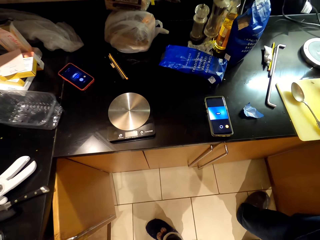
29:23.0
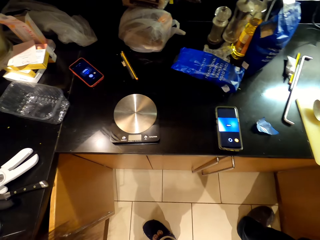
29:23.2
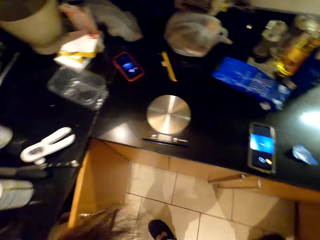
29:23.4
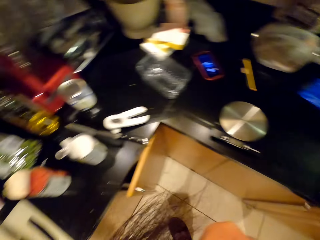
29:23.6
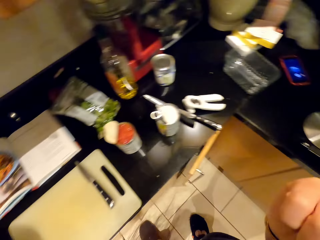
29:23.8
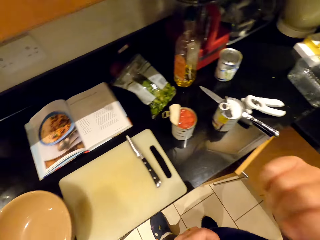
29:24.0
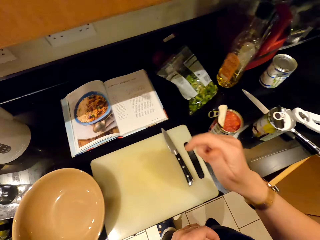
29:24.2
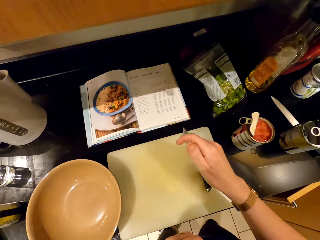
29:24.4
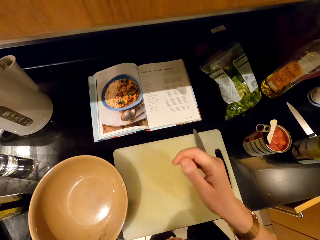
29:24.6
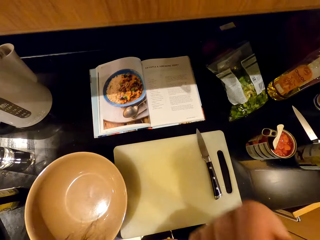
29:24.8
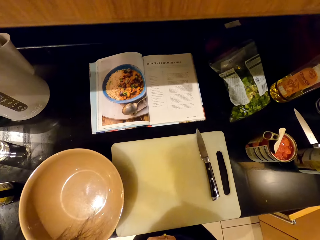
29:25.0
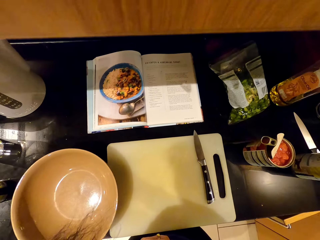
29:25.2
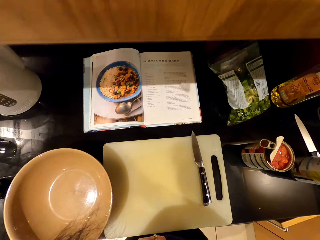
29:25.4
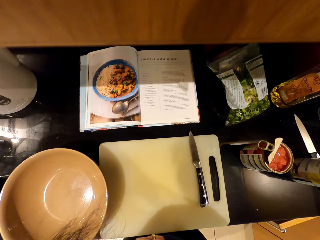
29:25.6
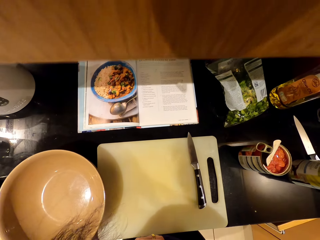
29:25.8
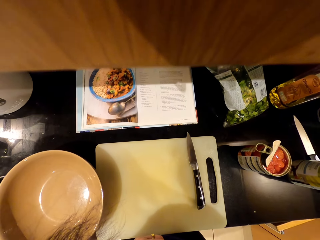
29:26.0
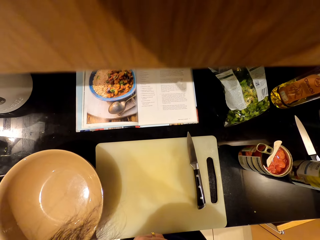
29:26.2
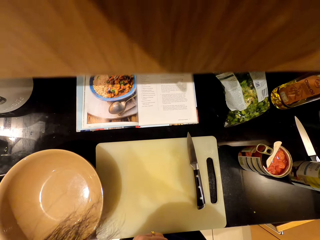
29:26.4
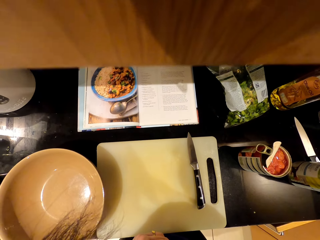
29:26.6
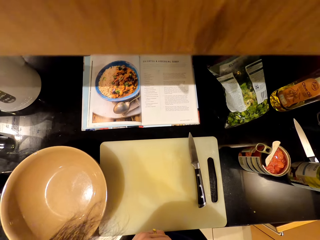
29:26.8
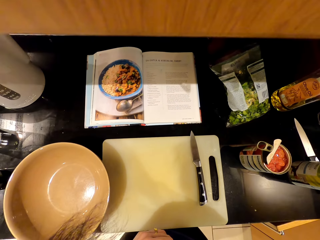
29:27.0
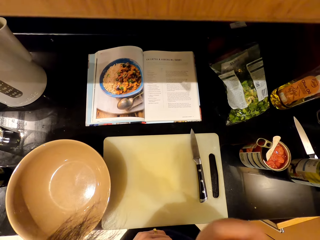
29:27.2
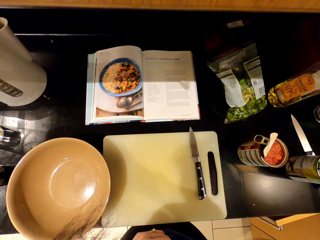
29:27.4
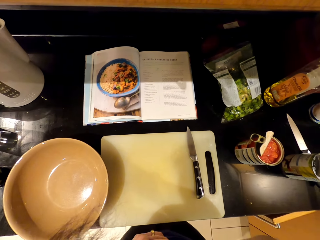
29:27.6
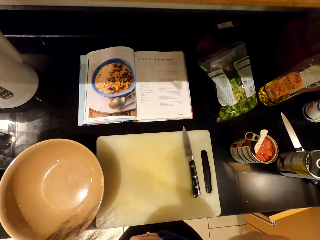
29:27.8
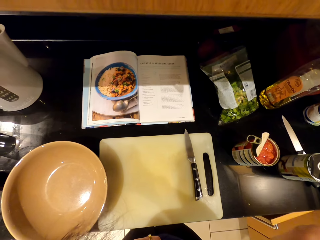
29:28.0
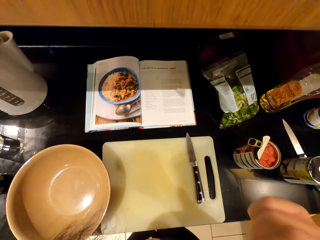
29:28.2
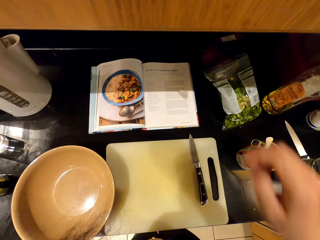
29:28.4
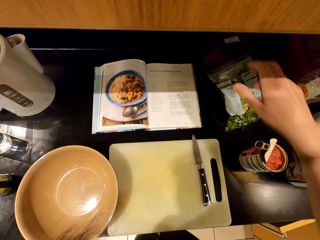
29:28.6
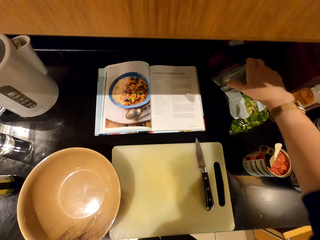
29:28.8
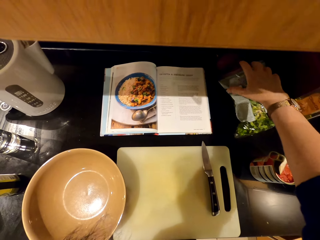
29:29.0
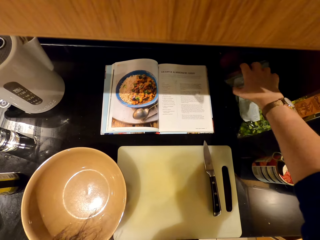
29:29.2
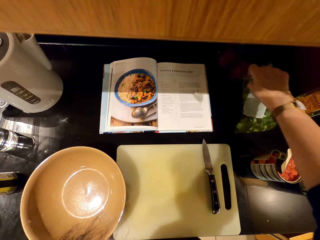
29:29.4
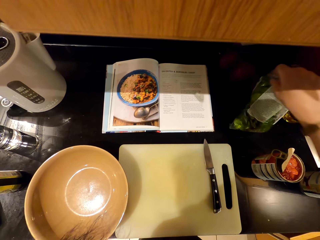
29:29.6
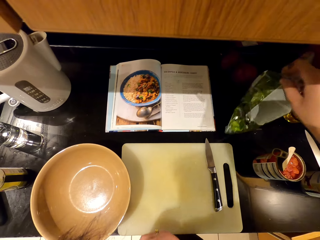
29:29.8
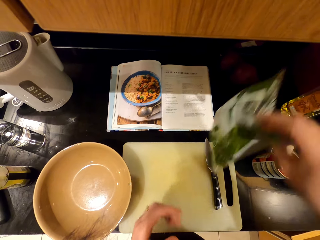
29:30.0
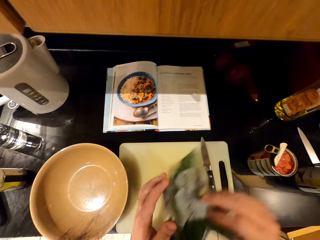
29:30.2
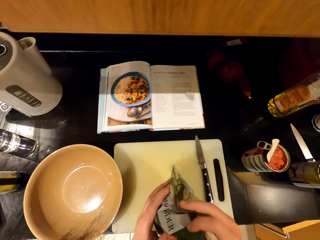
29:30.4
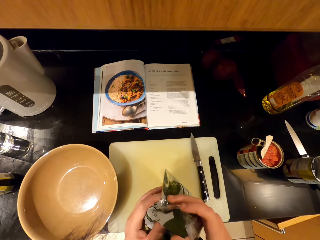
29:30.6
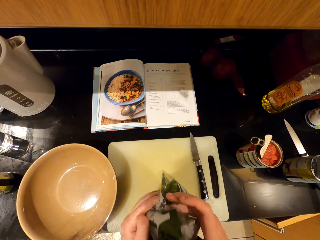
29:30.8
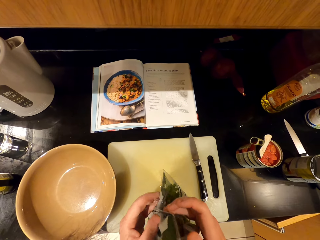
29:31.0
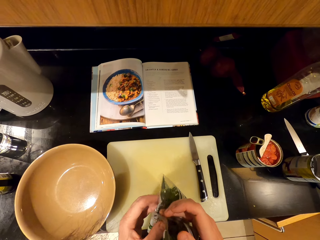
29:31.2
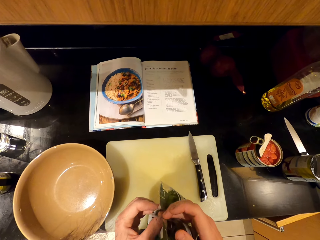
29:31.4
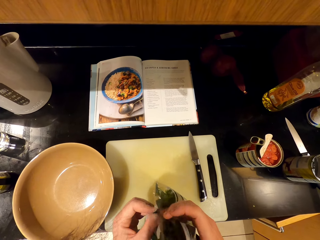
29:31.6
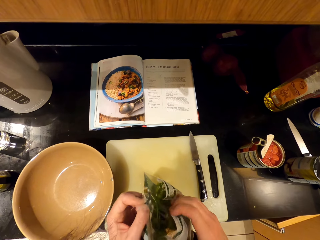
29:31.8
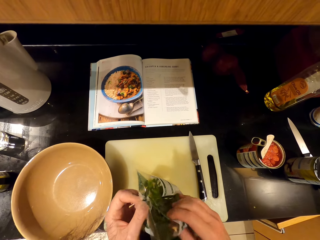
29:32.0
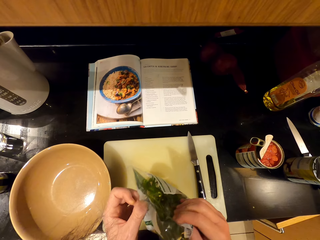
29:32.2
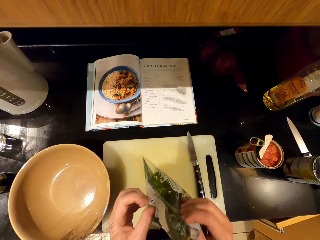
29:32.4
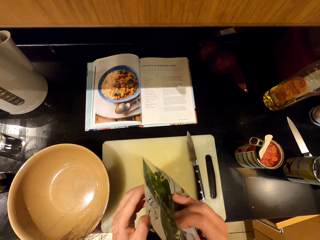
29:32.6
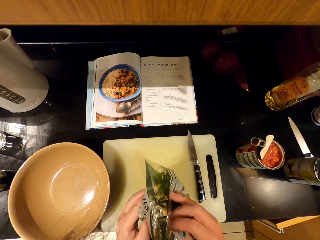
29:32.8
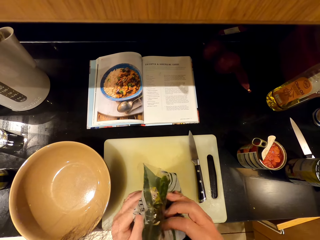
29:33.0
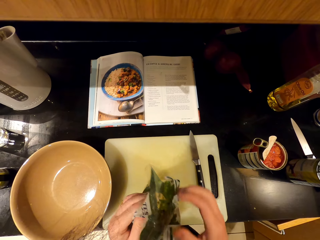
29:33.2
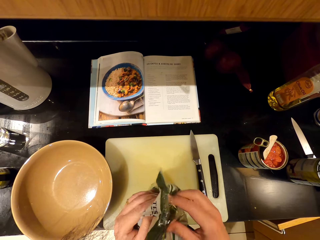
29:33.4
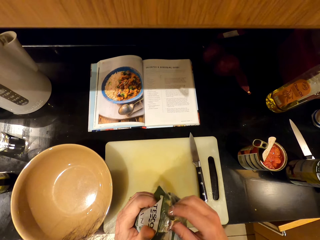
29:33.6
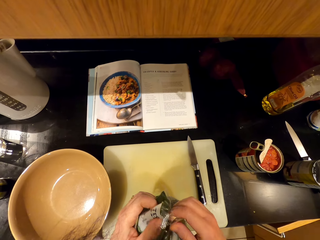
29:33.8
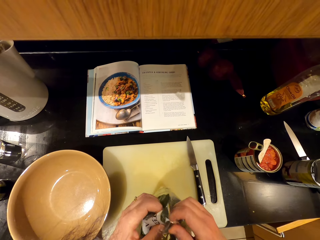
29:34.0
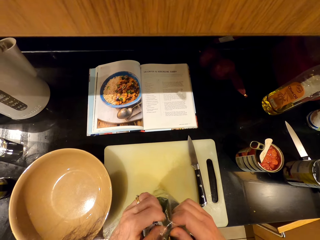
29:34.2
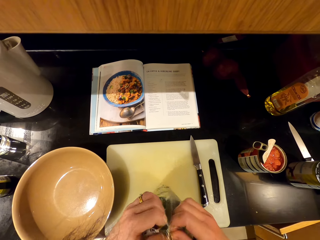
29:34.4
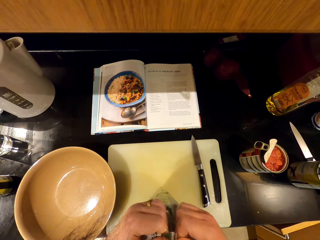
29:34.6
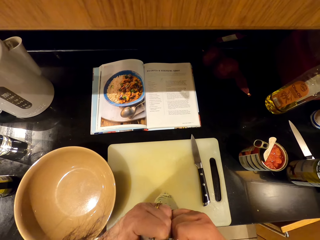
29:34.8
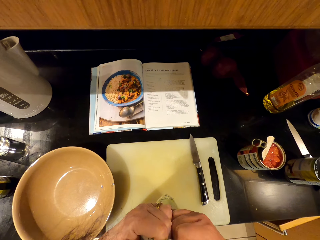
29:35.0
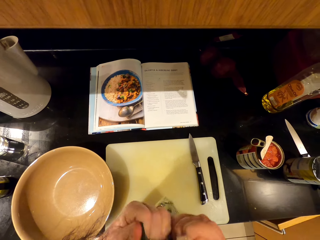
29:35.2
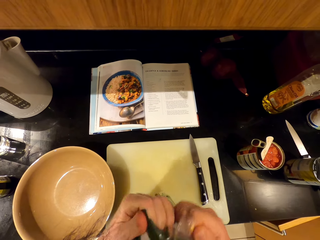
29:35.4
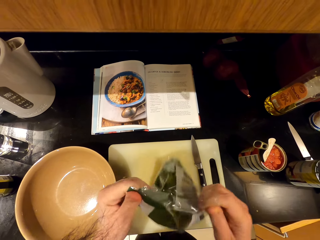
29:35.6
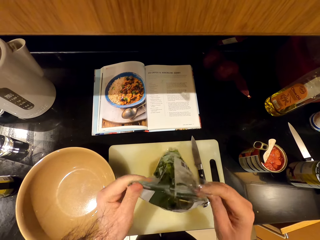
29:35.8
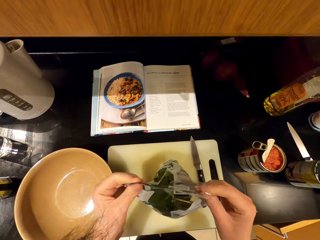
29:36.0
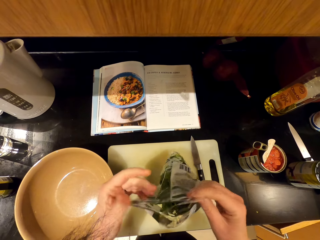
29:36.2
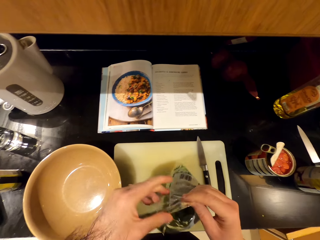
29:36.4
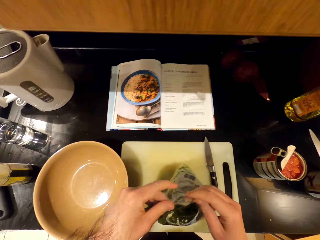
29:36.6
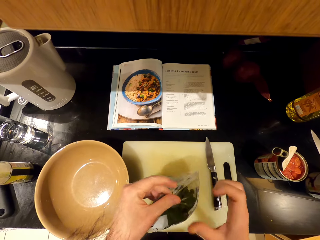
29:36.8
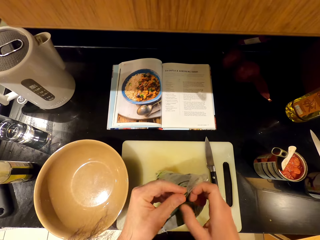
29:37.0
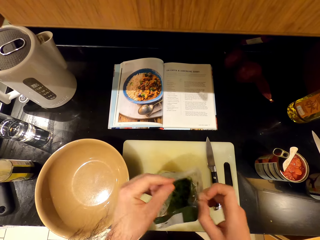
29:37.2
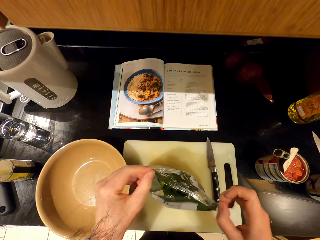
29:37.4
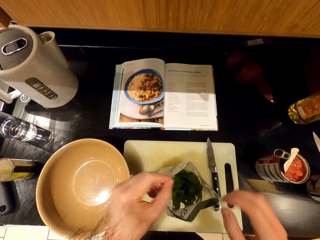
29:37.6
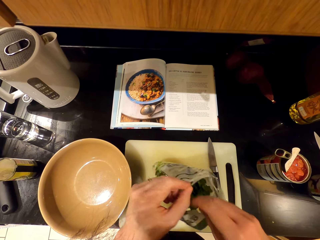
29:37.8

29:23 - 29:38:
The camera wearer moves the hand. They pick up the packet or paper. They tear the paper. They open up the packet.

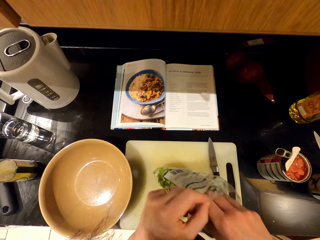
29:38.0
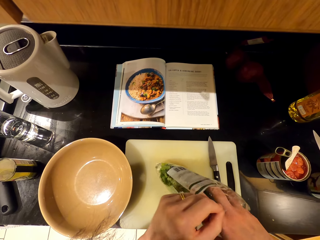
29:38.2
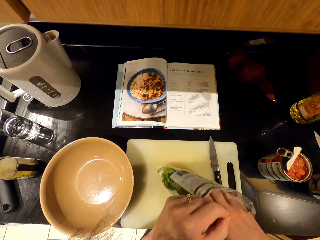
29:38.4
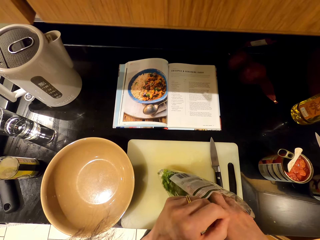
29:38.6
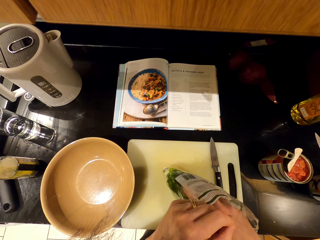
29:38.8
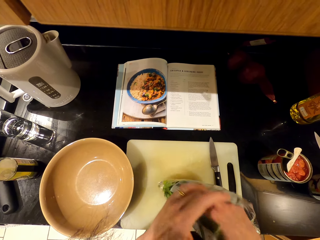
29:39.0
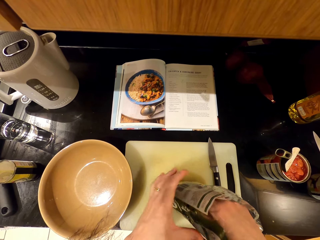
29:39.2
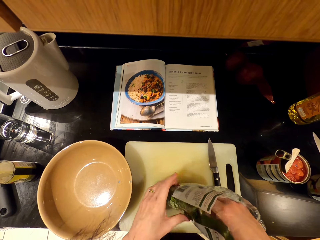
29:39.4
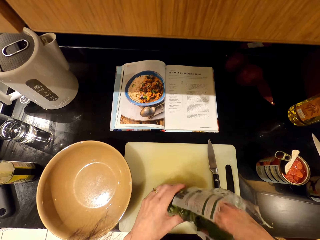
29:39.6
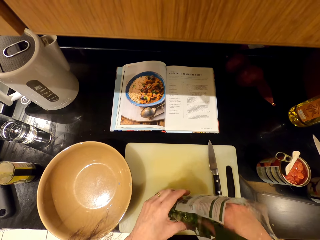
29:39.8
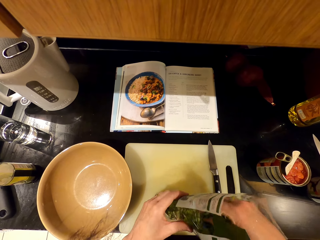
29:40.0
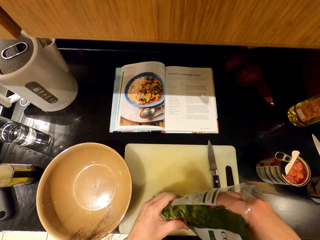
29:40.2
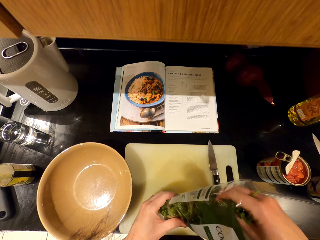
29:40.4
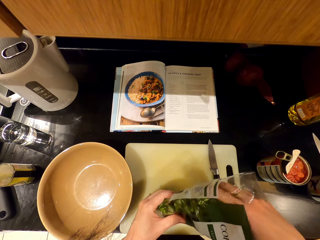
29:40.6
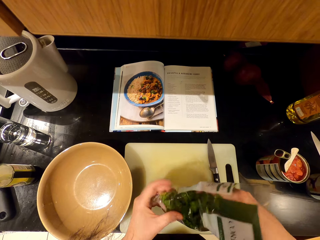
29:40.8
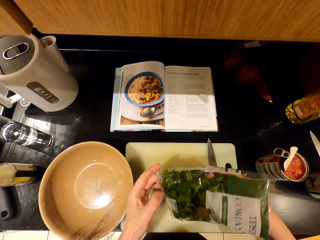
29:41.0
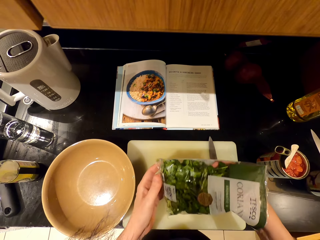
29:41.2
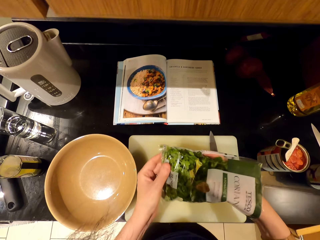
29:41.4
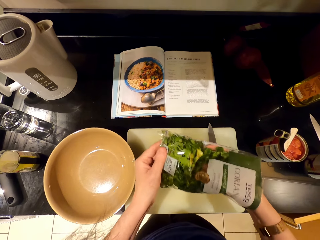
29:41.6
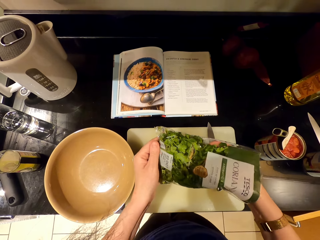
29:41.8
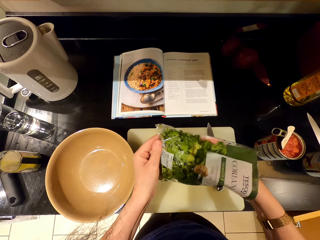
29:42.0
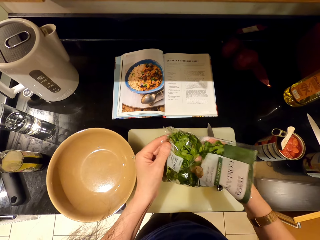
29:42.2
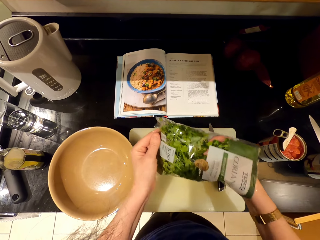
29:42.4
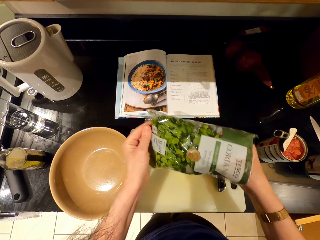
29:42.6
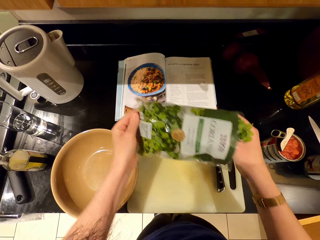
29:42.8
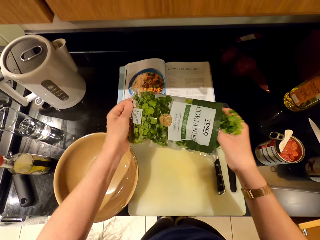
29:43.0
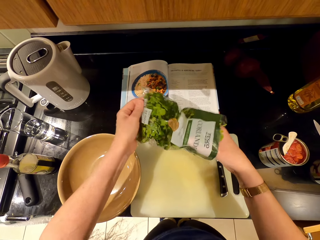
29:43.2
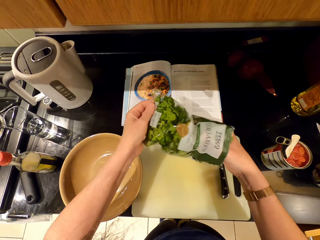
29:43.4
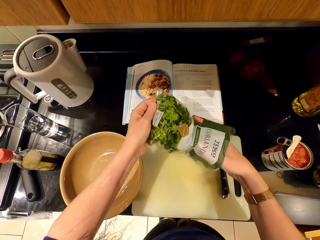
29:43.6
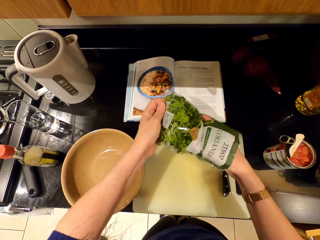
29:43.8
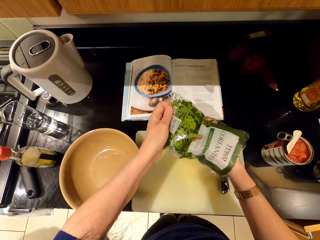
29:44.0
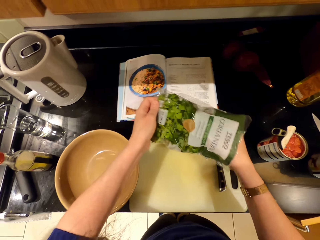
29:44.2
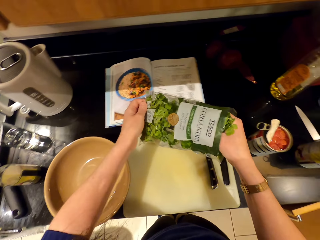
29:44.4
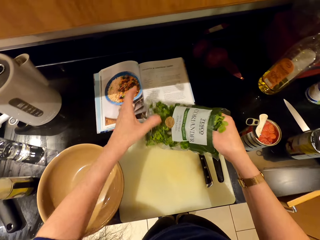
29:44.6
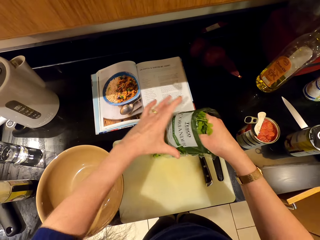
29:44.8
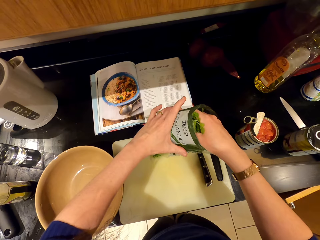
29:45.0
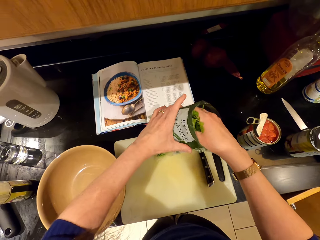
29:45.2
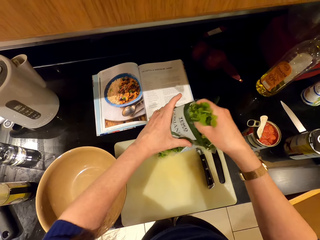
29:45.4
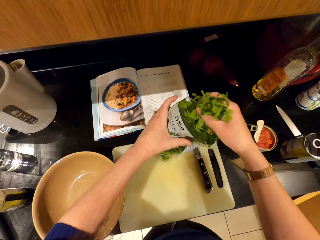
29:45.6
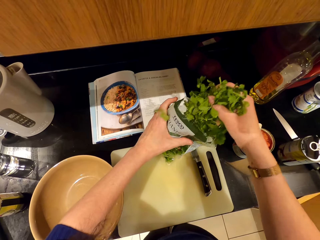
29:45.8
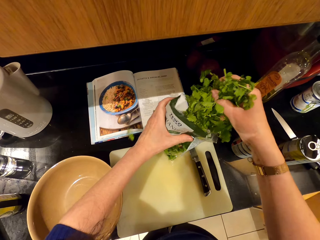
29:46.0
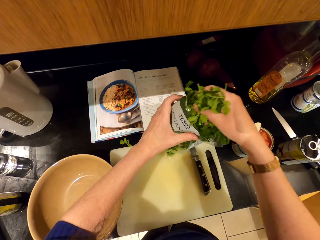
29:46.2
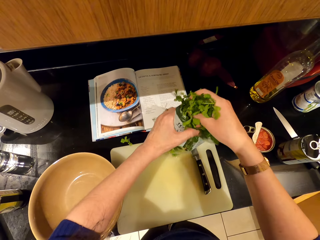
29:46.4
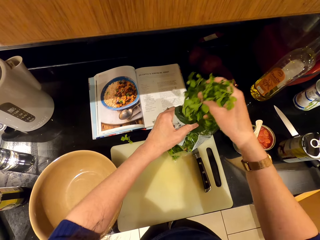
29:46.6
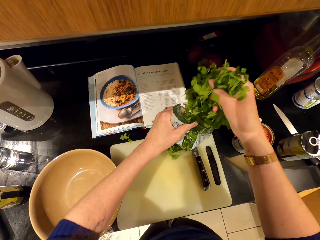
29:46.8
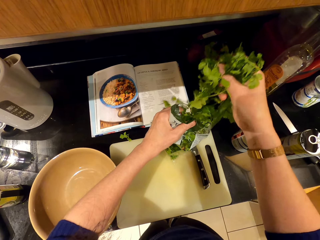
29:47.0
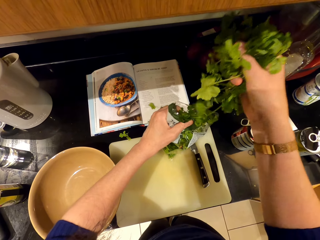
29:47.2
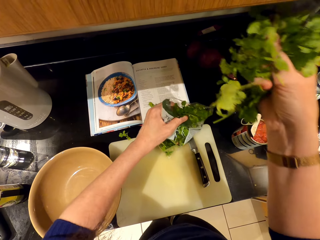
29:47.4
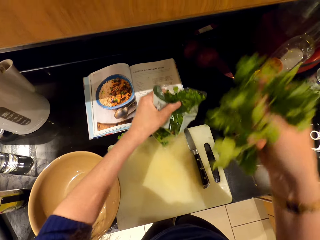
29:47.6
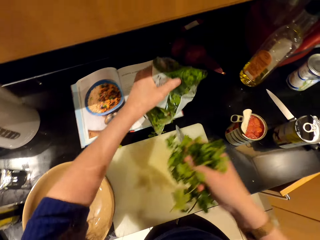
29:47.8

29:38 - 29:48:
The camera wearer scoops vegetables in the packet. They pick the coriander leaves.
